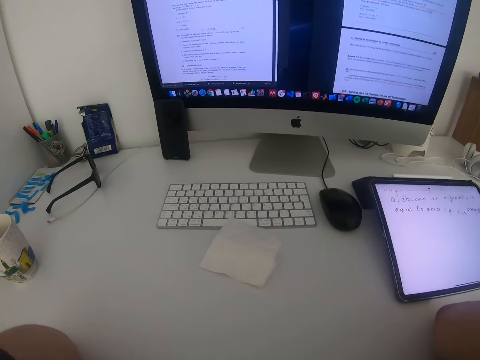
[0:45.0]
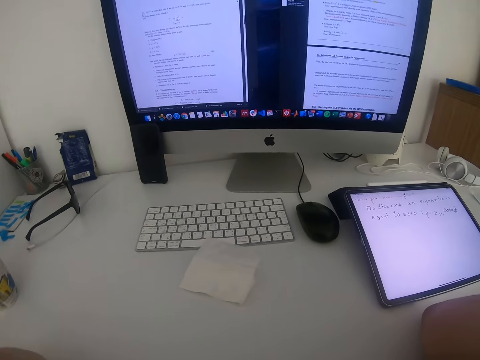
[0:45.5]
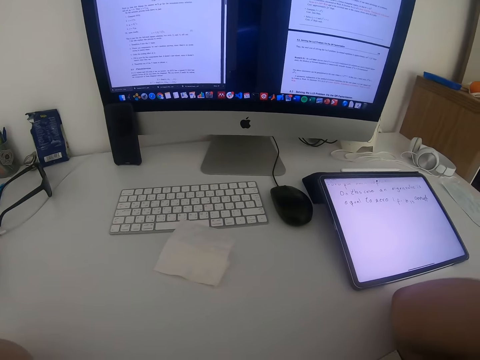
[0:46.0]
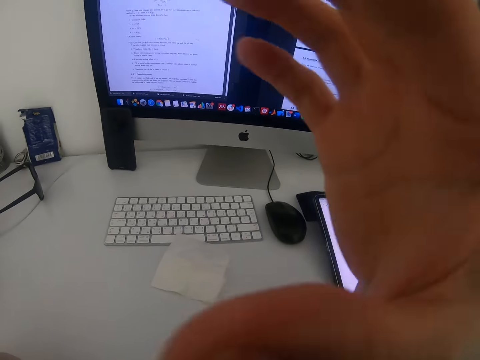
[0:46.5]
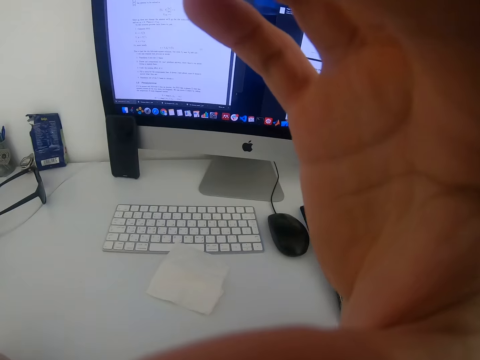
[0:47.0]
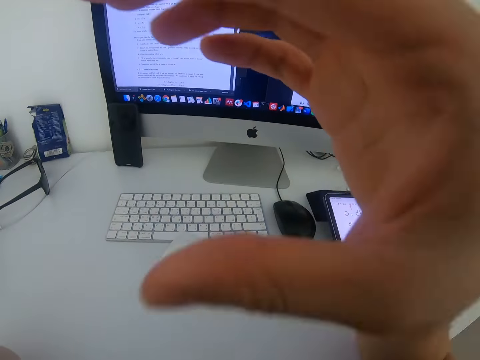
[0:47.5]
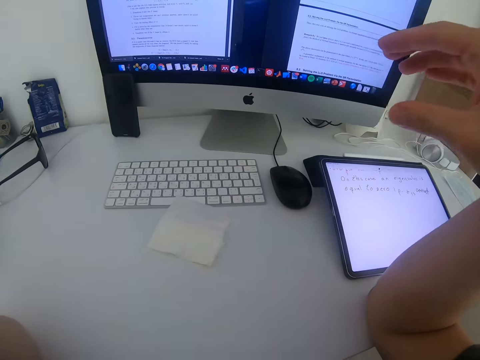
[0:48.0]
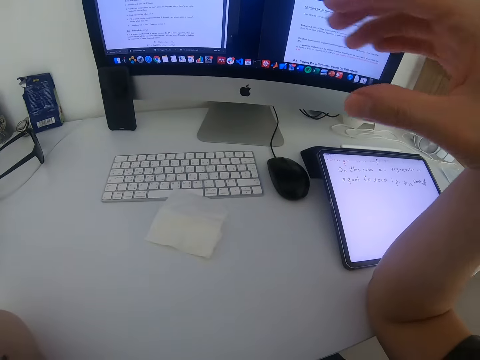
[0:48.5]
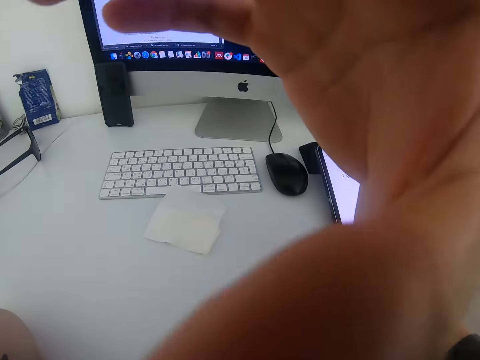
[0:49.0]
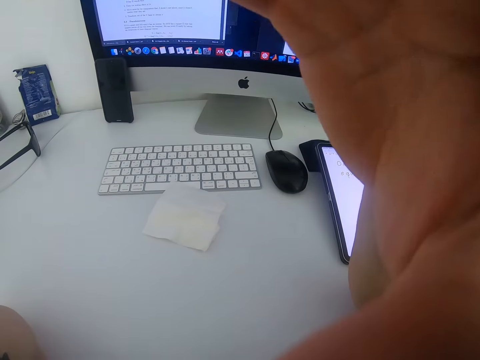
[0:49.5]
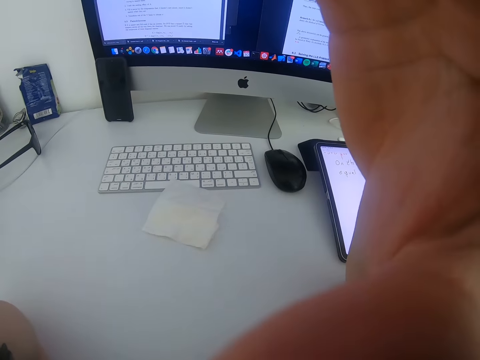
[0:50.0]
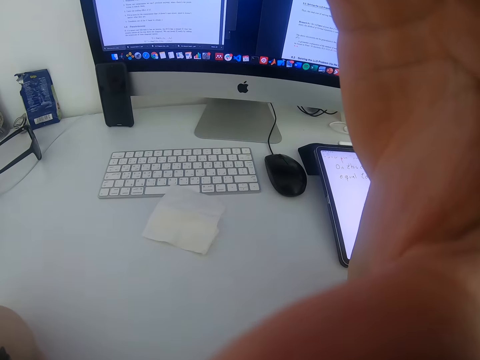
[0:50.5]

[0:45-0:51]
The camera wearer adjusts the camera.
